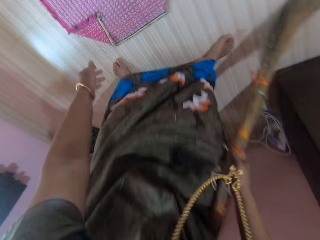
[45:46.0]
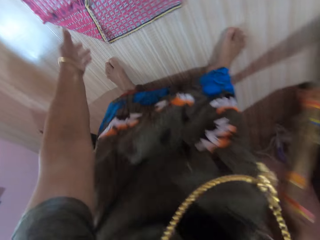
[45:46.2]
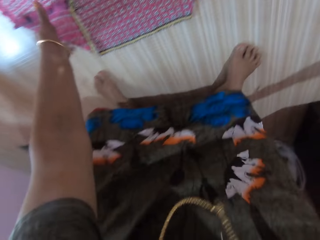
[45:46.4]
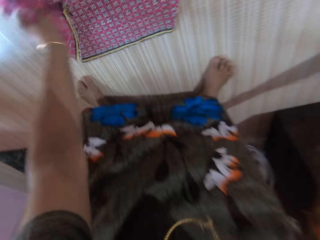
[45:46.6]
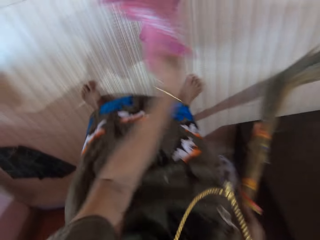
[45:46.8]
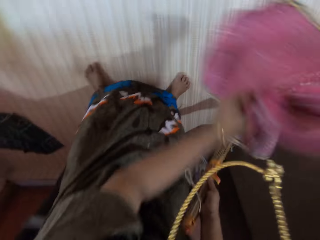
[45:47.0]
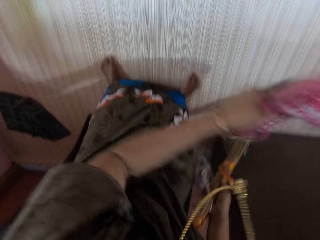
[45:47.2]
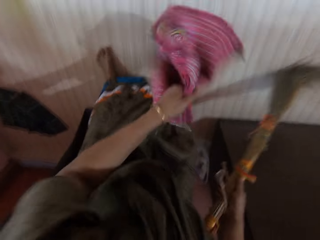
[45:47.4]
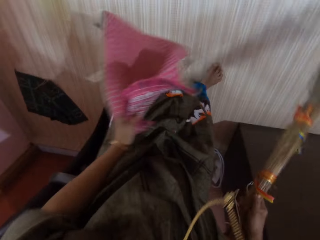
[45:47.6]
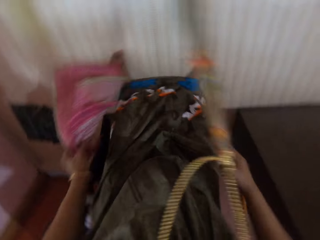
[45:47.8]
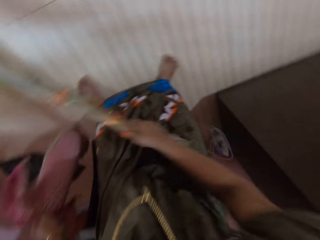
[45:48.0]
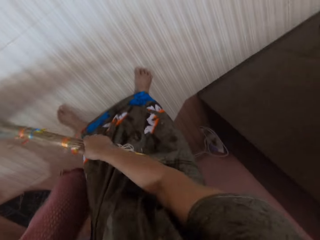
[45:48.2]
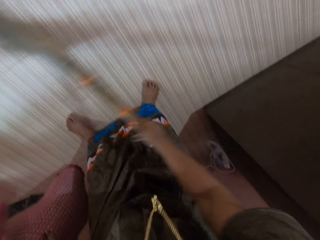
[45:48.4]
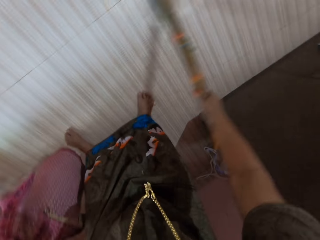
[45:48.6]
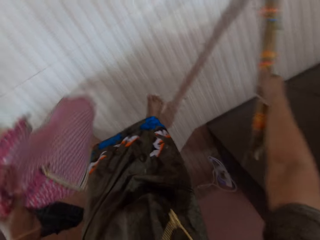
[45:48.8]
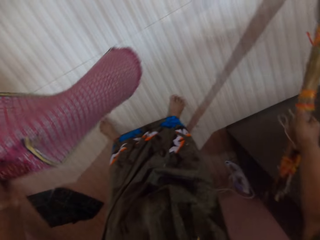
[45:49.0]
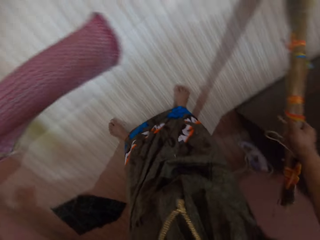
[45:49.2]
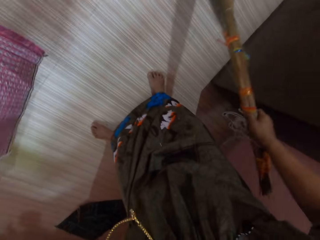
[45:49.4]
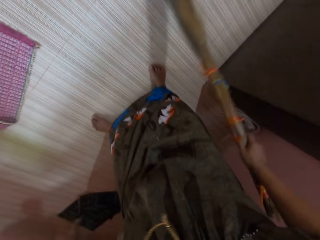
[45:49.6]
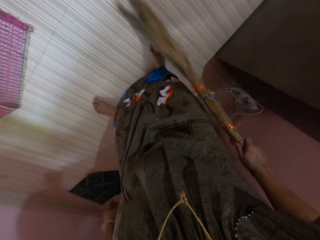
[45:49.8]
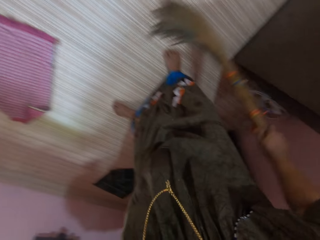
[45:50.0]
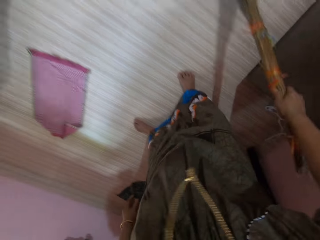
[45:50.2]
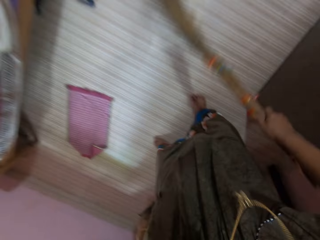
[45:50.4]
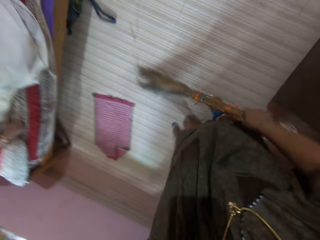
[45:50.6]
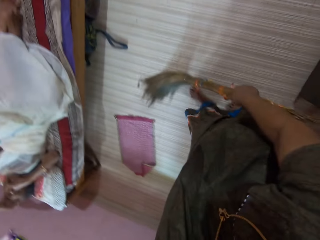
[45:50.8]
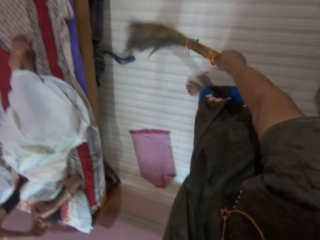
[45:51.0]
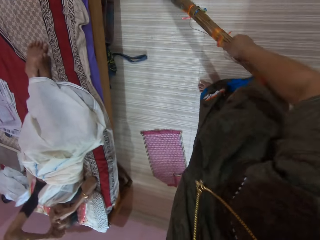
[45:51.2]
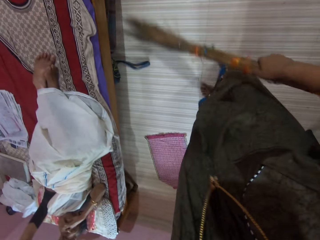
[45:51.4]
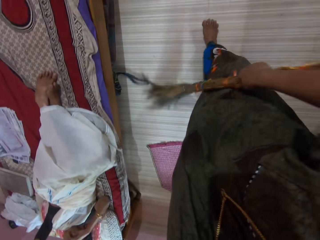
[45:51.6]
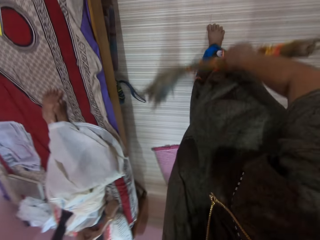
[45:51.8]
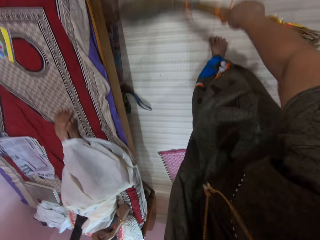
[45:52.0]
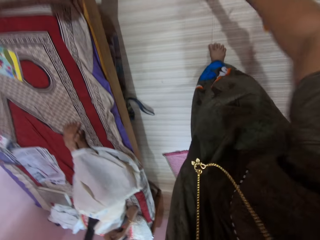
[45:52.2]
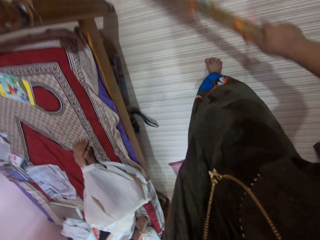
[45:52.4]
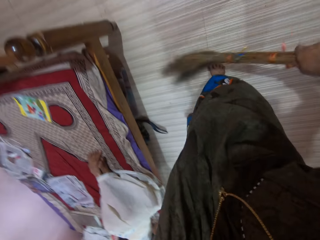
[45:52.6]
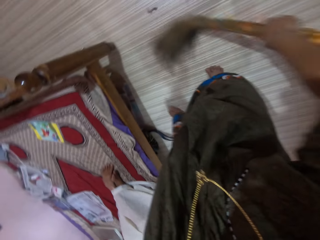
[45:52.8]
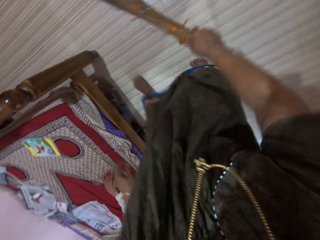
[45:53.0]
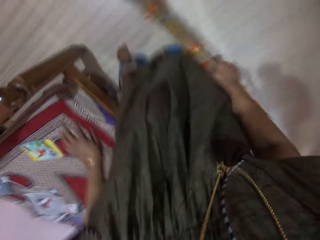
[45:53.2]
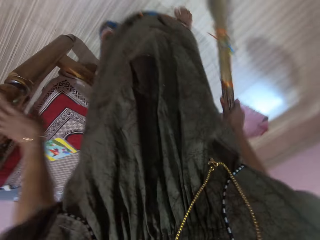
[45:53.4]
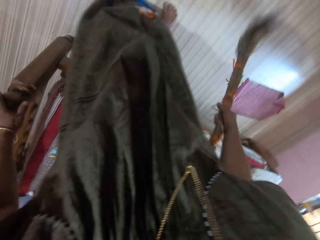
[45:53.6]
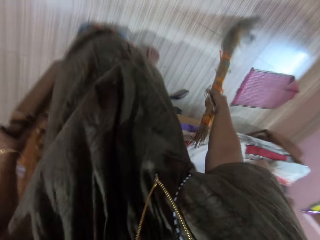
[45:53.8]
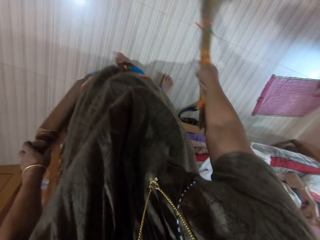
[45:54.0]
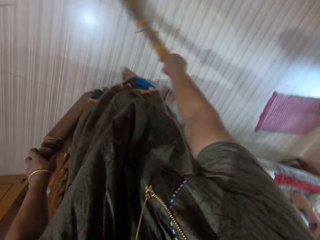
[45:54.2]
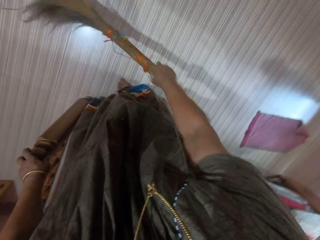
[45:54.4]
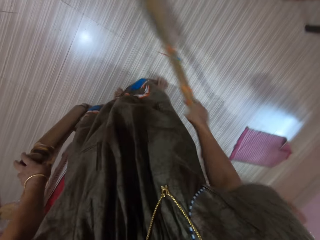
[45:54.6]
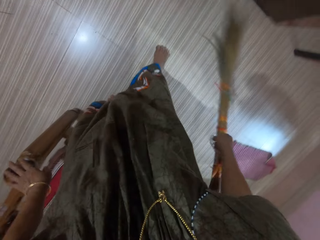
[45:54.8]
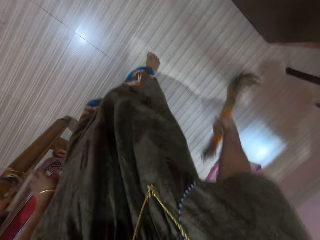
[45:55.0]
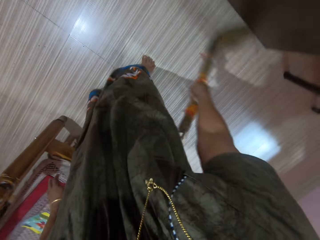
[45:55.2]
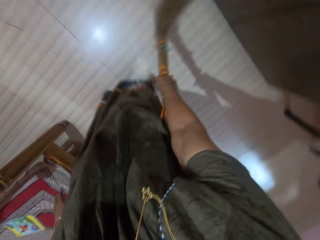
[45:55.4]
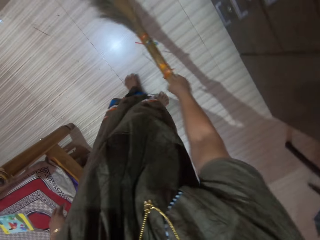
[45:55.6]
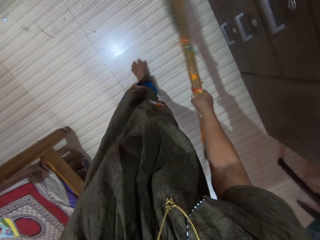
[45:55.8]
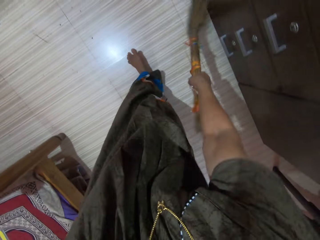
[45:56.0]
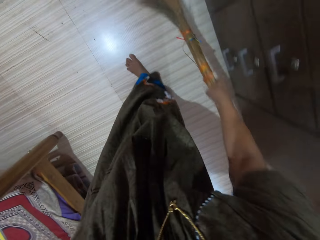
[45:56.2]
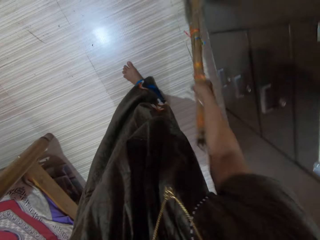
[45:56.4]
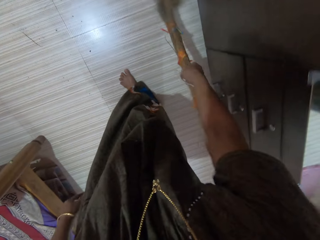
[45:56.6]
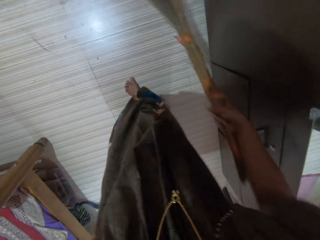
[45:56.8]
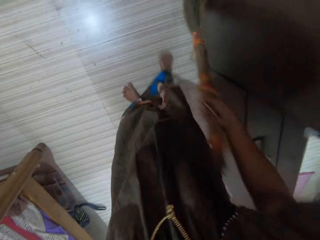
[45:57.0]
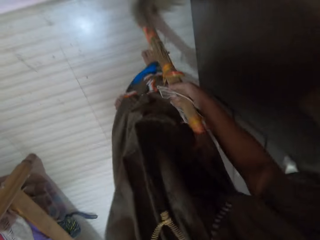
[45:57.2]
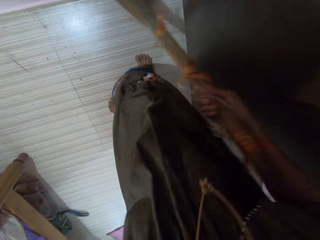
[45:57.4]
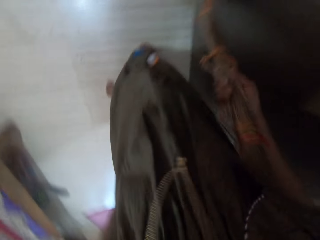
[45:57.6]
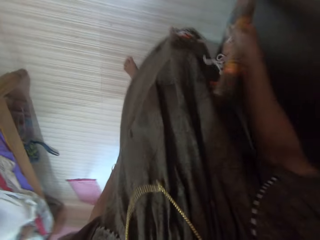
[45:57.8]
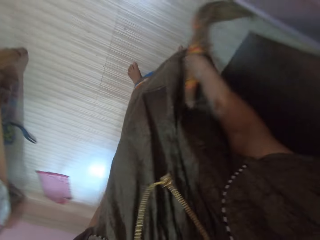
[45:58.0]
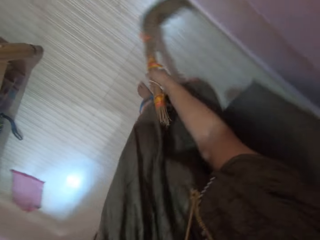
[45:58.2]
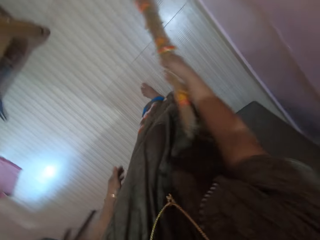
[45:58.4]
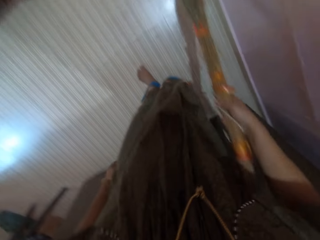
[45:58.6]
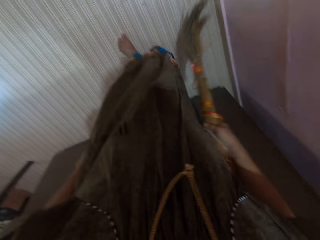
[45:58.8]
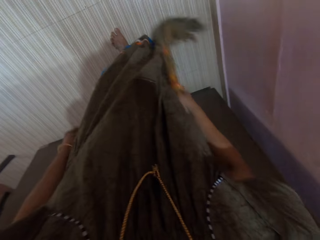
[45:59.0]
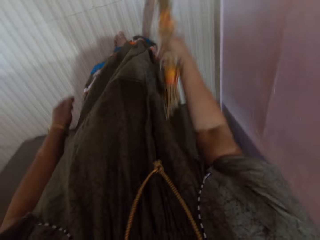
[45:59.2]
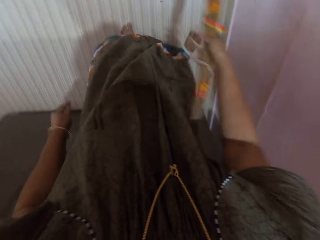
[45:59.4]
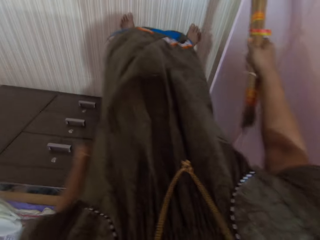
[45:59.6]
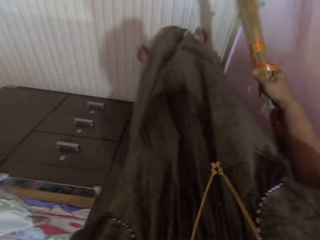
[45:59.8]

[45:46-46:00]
The camera wearer picks up the rag with her left hand from the floor. She shakes the rag with her left hand. She sweeps the floor with the broom in her right hand. She drops the rag onto the floor with her left hand. She sweeps the floor. A person lies on a bed. The camera wearer touches the edge of a wooden bed frame with her left hand. She removes her hand from the edge of the wooden bed frame. She sweeps the floor with the broom in her right hand.

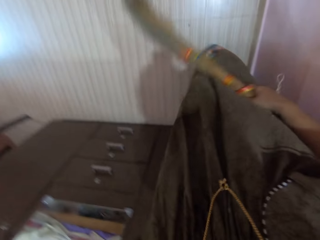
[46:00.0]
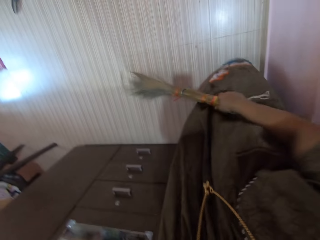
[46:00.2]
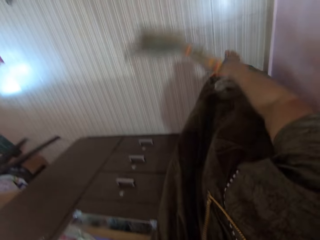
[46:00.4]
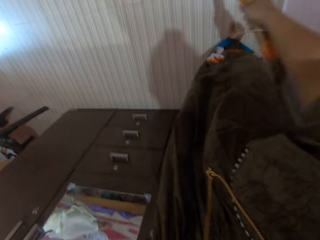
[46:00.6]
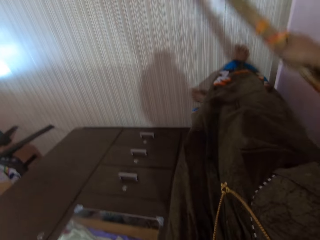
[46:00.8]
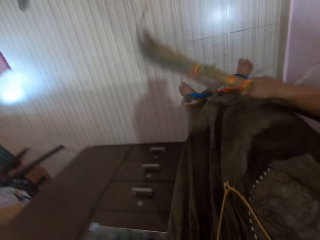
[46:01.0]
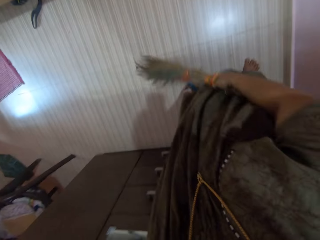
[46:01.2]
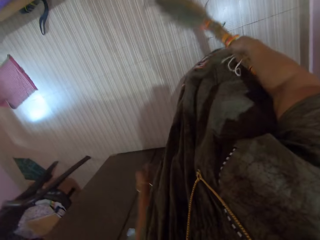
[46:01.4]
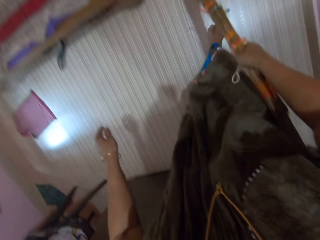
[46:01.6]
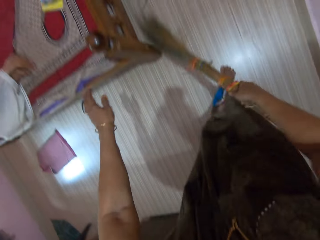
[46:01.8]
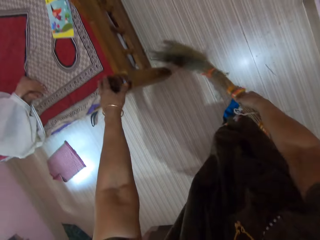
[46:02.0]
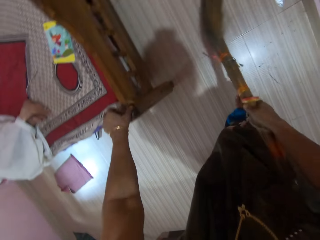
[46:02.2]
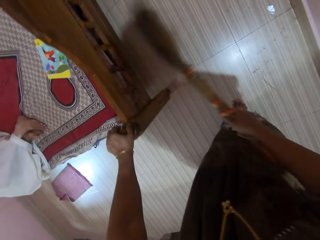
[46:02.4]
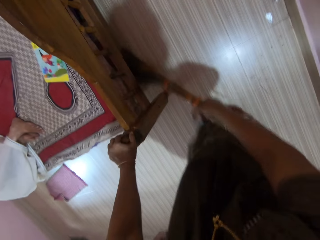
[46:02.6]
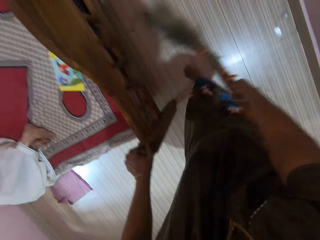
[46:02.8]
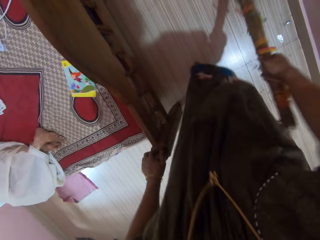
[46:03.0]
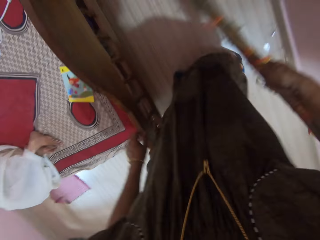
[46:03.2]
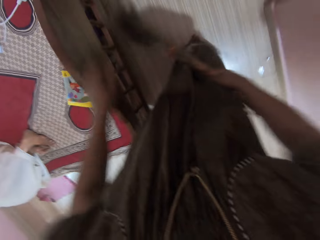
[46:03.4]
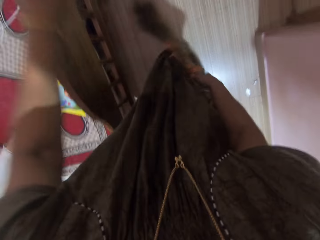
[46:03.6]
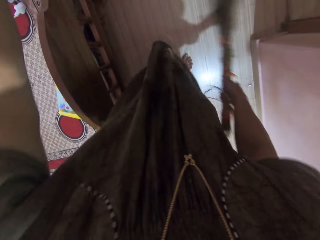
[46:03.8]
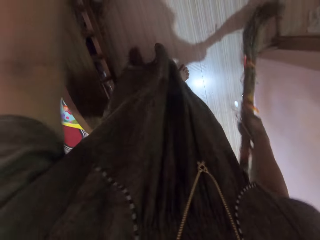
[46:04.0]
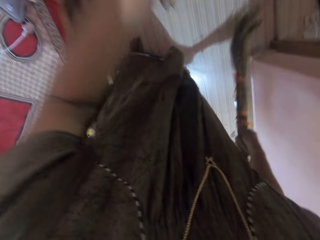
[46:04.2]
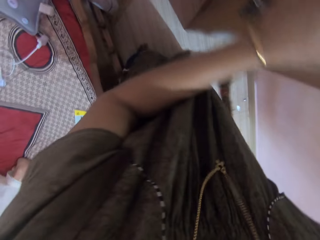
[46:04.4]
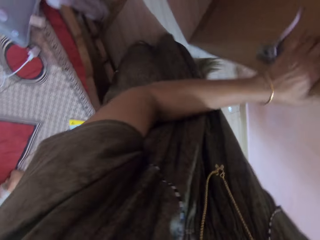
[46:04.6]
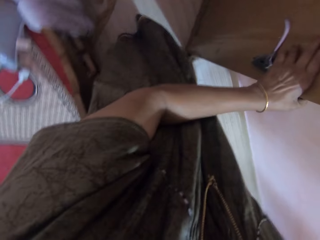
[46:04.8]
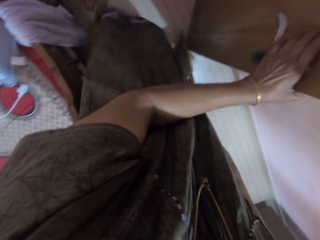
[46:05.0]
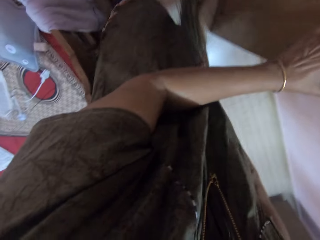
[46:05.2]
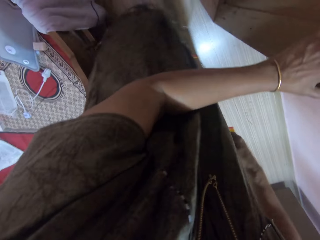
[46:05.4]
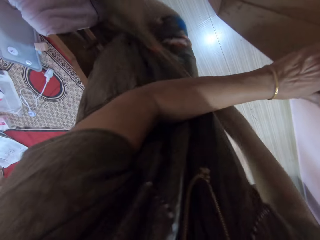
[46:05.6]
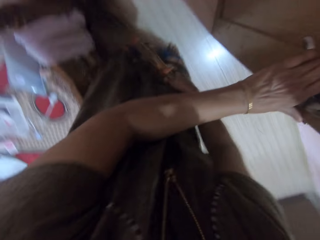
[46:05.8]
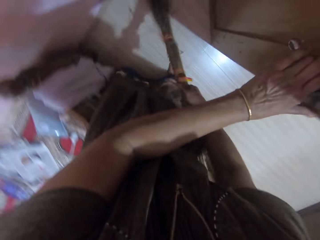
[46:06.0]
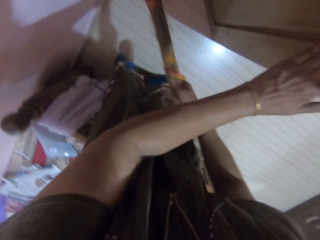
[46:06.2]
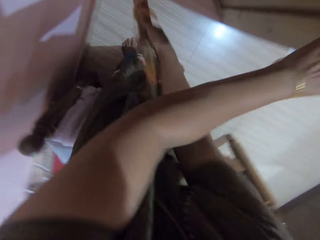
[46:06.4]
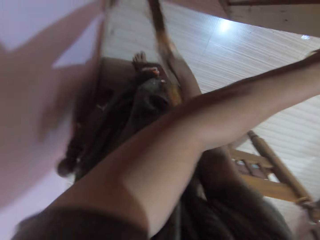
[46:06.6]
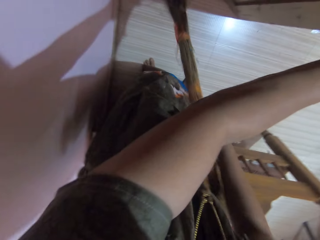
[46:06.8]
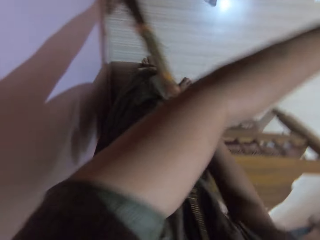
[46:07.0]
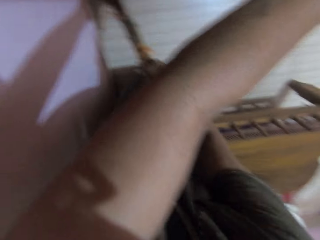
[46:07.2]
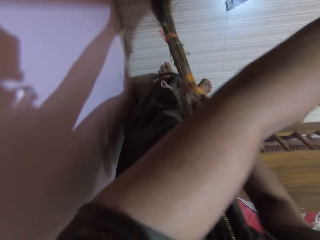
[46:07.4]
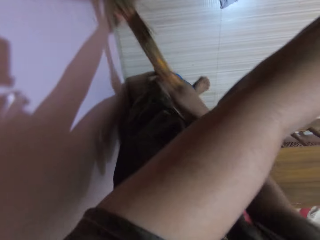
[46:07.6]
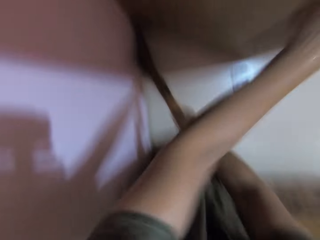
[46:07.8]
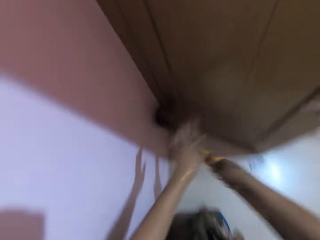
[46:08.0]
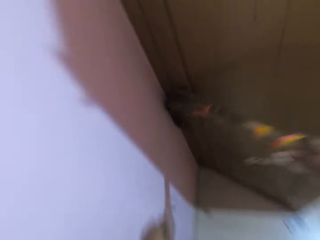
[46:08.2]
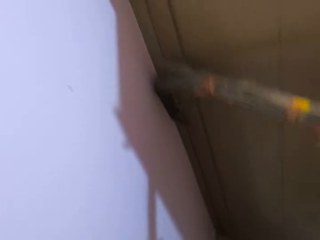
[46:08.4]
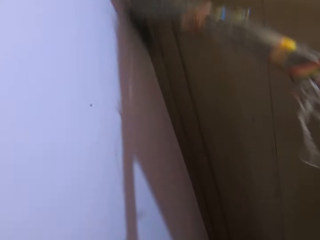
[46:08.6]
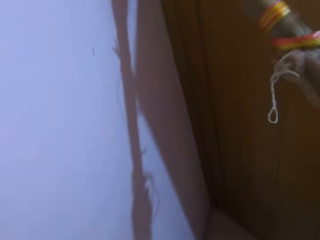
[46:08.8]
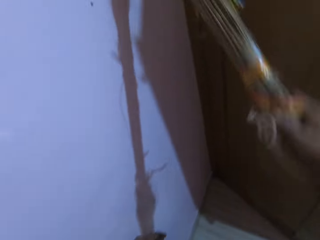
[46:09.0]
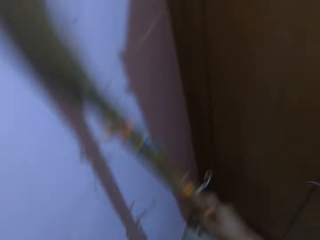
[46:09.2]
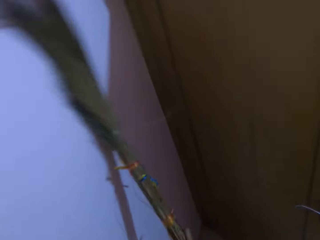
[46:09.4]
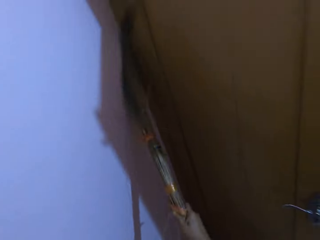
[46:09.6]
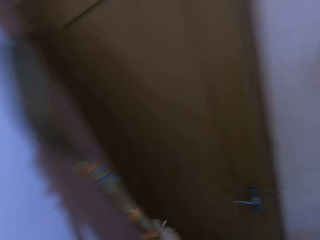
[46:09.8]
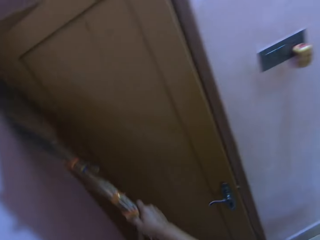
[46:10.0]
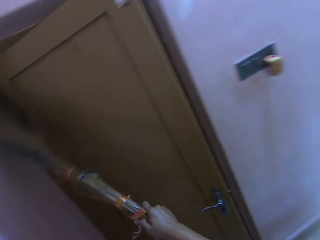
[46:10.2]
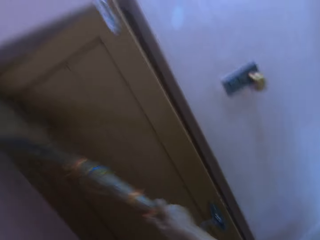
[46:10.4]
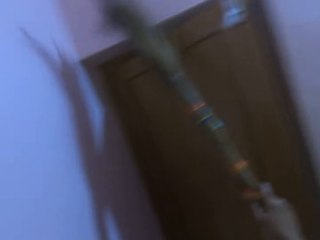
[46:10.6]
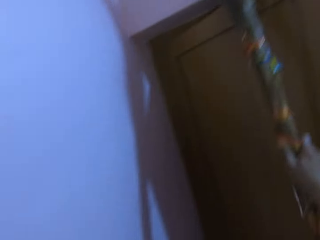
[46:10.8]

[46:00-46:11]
The camera wearer touches the edge of a wooden bed frame with her left hand. She pushes a door with her left hand. She slightly closes the room door. She sweeps the floor. She sweeps the dust on the wall behind the door with the broom in her right hand.
